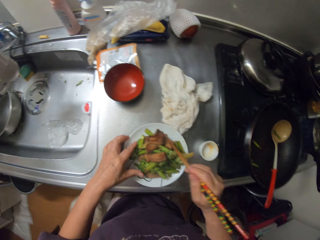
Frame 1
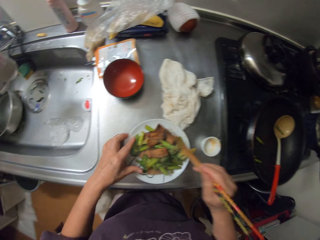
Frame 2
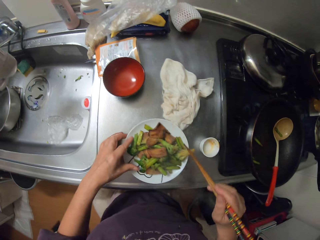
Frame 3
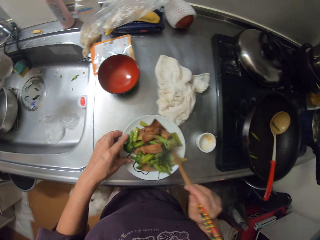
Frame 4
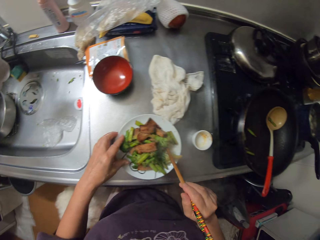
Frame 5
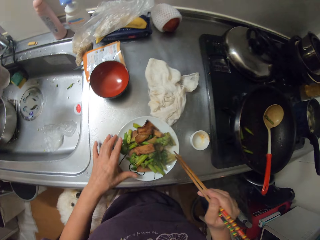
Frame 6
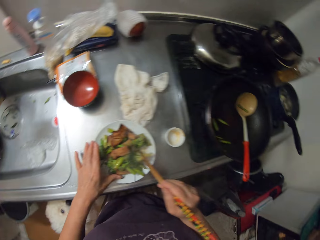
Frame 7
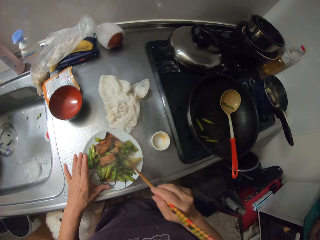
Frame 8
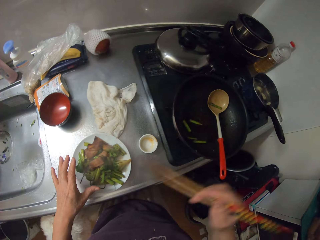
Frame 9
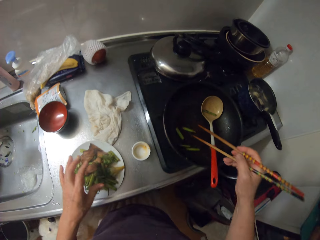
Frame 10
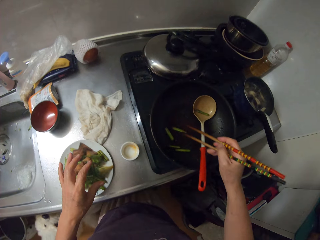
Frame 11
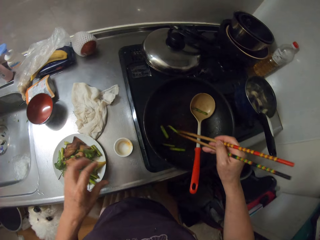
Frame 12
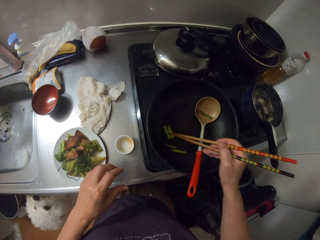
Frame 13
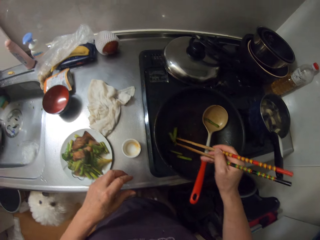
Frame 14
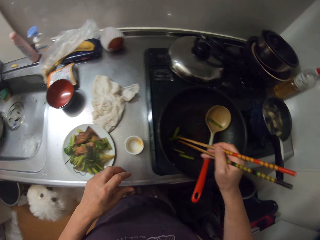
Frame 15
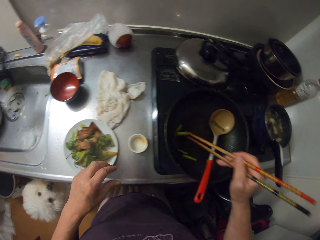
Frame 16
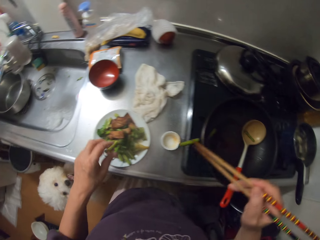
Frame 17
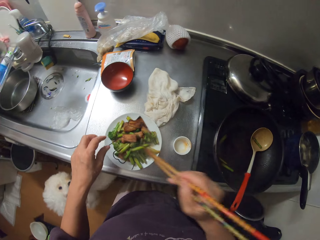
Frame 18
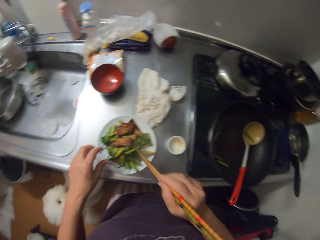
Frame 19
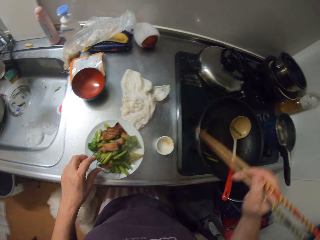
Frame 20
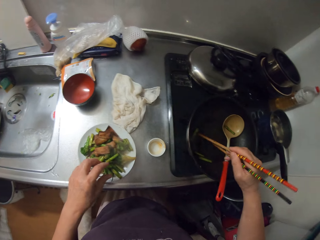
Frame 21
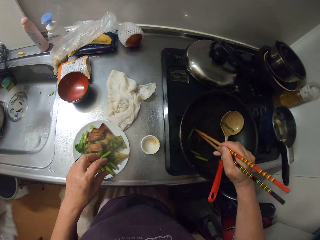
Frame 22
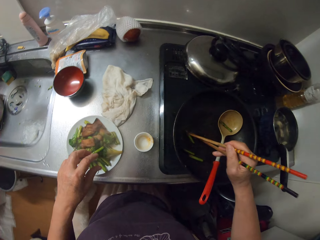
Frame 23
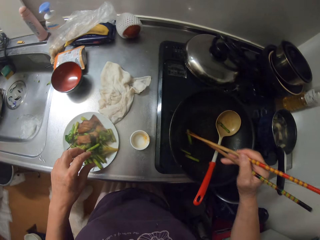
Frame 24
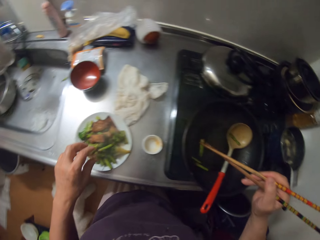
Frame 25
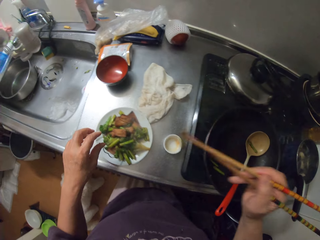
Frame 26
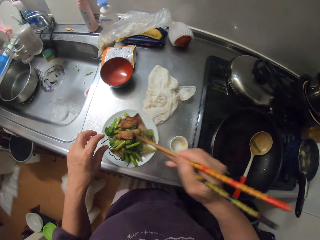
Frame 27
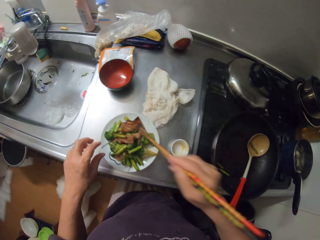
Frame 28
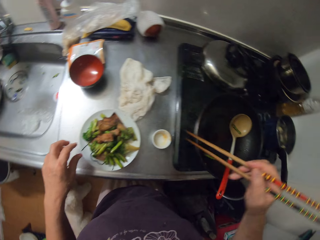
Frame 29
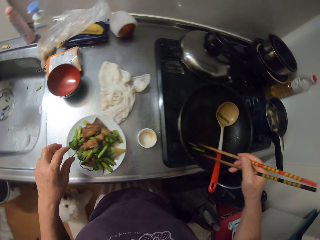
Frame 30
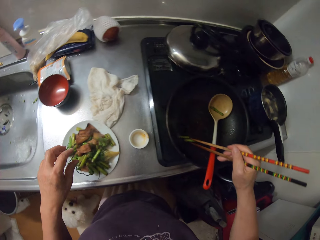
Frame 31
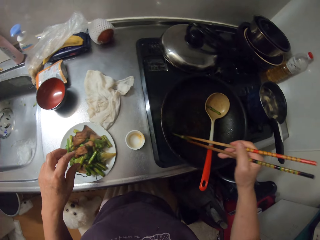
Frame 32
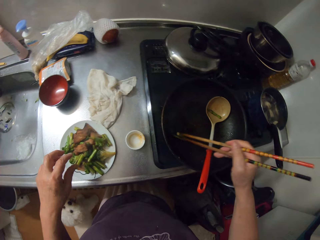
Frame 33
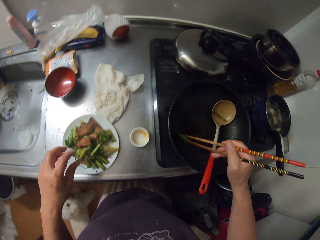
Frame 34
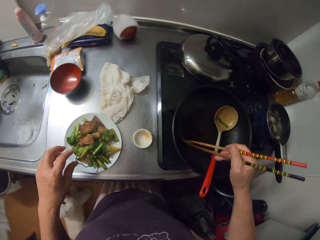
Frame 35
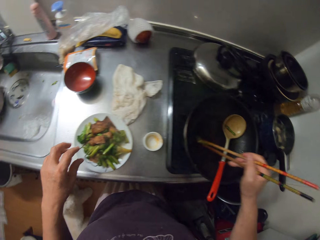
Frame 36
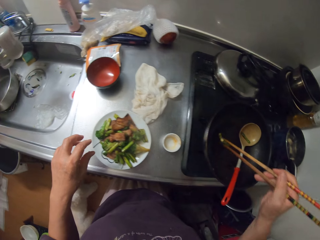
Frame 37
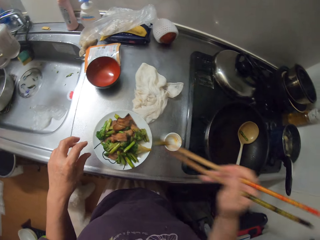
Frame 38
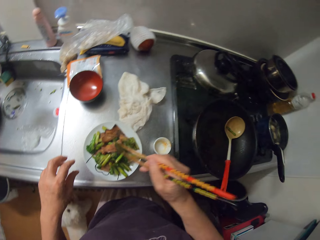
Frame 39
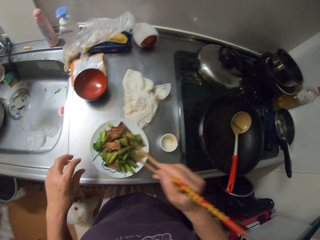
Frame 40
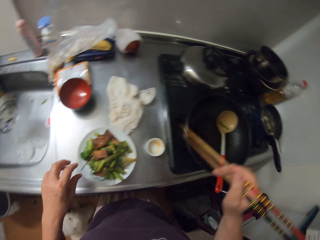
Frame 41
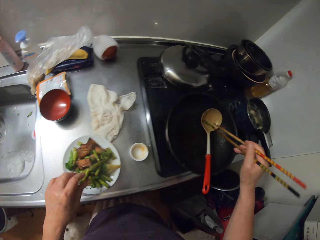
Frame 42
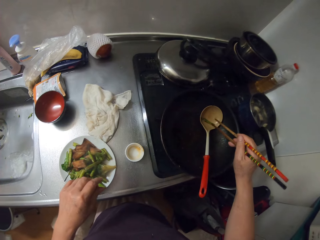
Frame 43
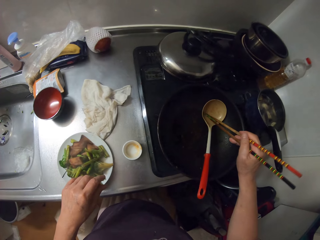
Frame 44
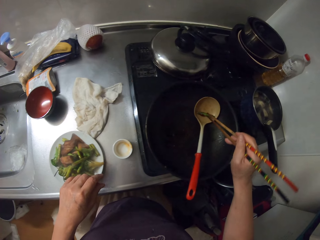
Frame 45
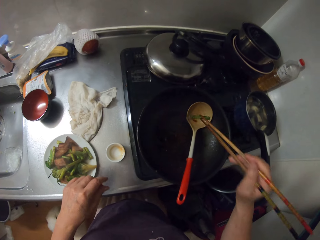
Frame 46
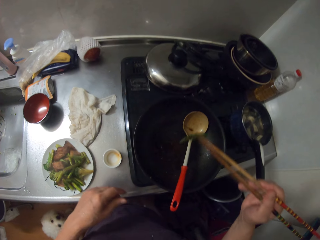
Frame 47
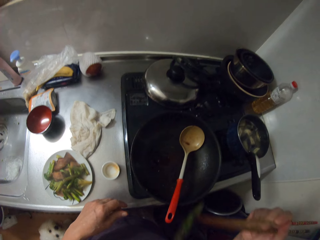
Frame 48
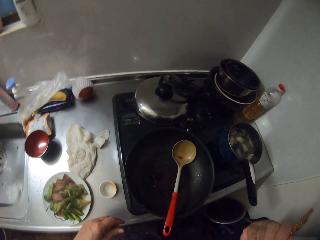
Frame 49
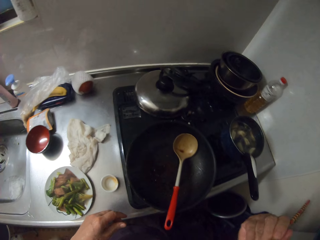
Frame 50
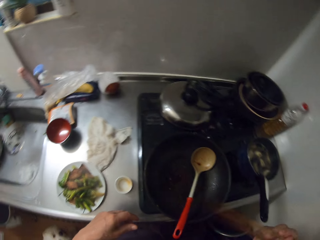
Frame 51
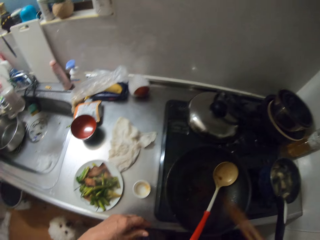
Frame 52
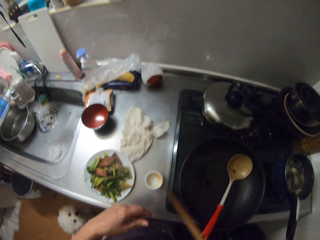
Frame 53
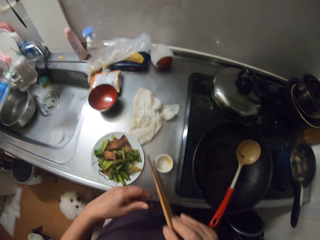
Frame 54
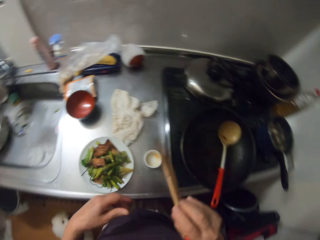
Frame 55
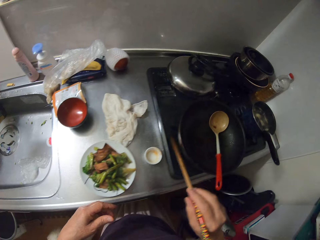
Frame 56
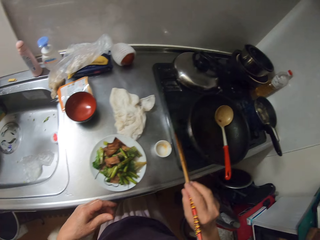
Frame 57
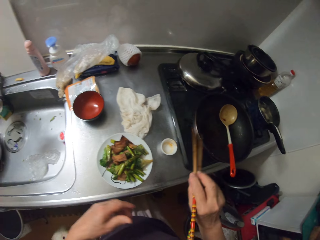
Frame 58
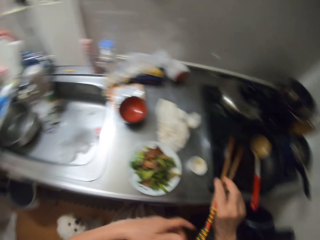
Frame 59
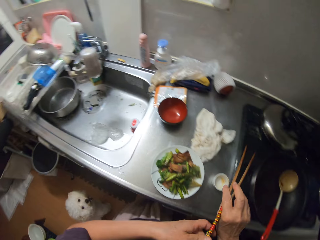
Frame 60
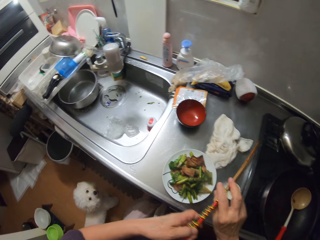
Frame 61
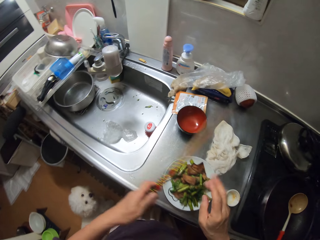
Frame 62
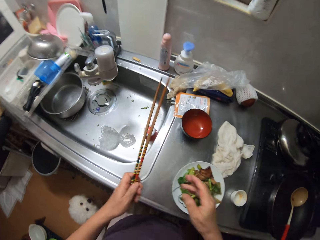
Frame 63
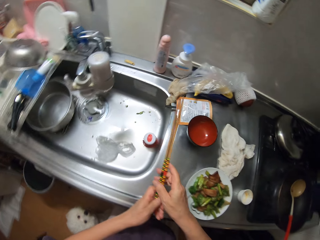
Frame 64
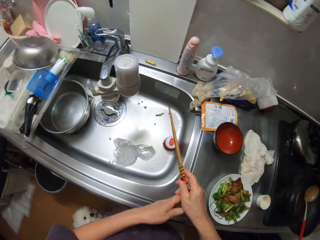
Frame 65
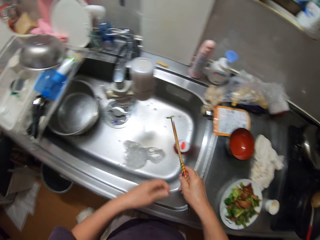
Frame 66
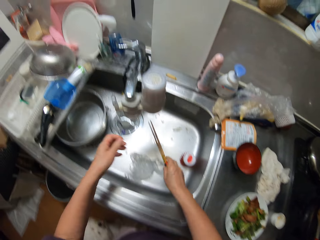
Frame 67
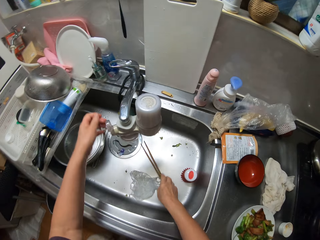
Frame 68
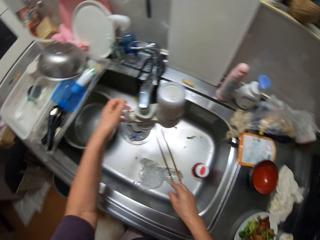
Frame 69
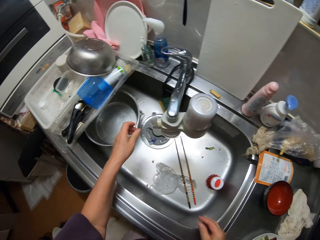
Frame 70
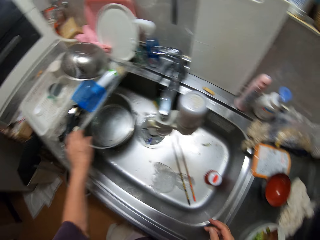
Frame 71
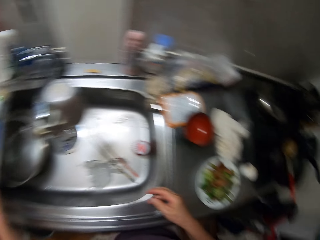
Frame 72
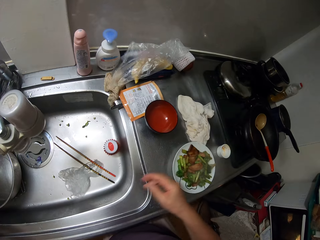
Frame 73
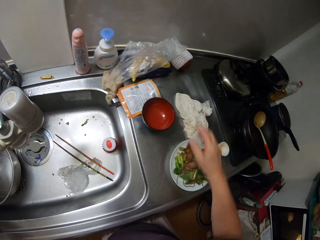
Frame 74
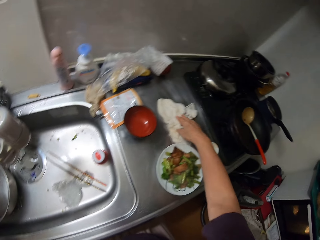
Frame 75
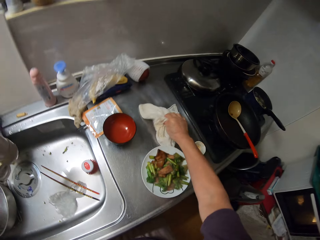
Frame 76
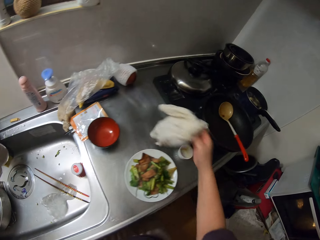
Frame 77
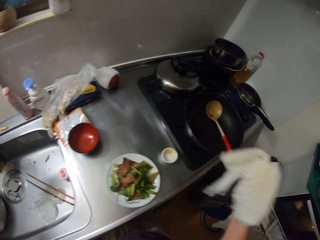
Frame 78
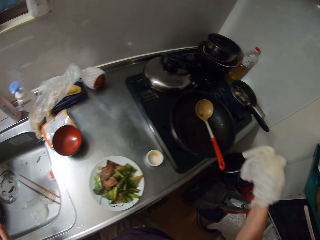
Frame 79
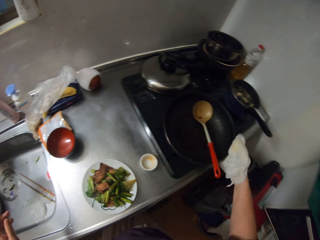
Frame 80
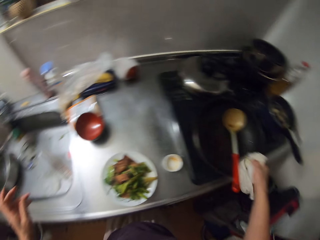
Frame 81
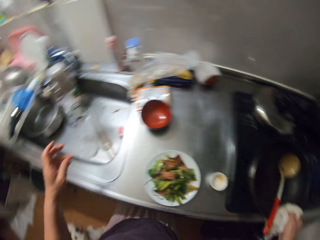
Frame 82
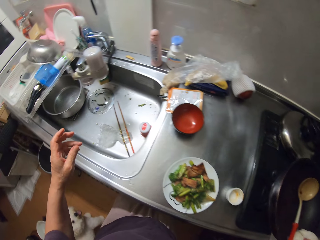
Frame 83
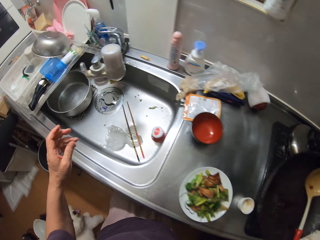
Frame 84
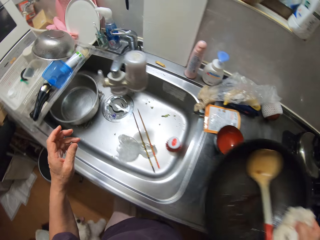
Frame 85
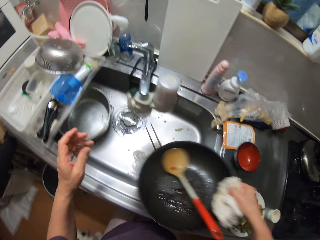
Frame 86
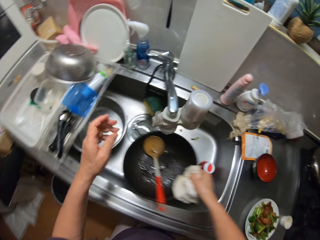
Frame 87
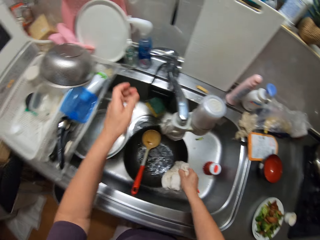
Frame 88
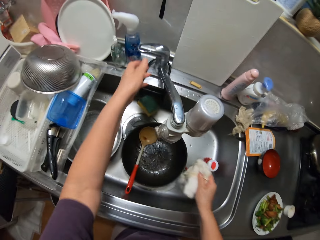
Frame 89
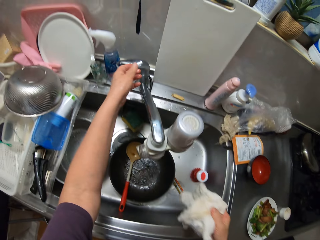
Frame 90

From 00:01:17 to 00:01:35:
The camera wearer picks the remaining food in the frying pan to the plate with the chopsticks in her right hand. She places something in the plate. She picks something from the pan and places something in the plate. She picks something from the pan and places something in the plate. She picks food to her mouth from the frying pan with the chopsticks in her right hand. She eats something. She passes the chopsticks to her left hand and back to her right hand. She drops the chopsticks in the sink. She picks a napkin on the slab with her right hand. She takes the frying pan on the cooker to the sink with the napkin in her right hand.

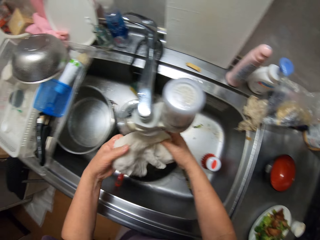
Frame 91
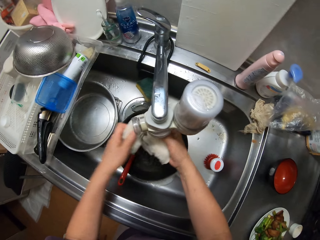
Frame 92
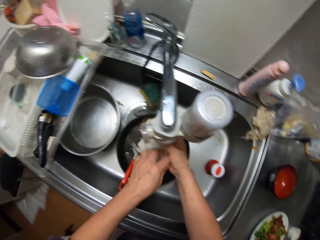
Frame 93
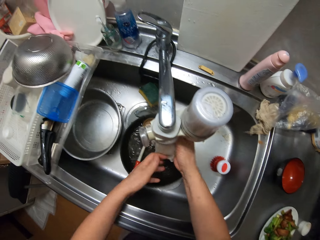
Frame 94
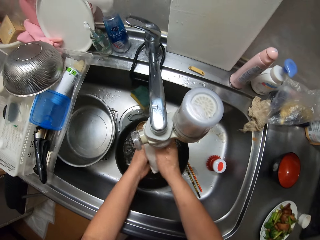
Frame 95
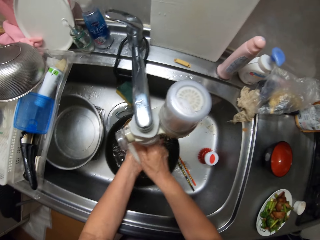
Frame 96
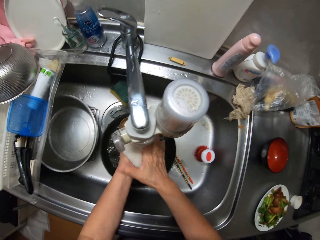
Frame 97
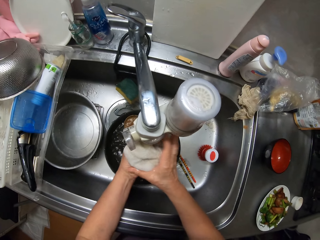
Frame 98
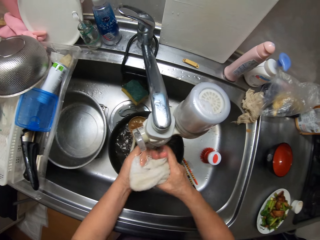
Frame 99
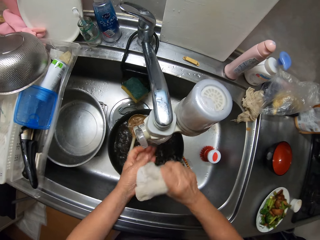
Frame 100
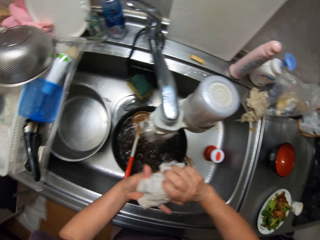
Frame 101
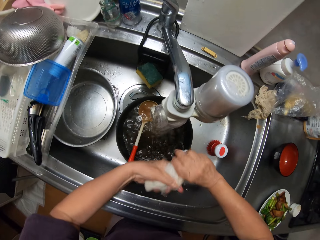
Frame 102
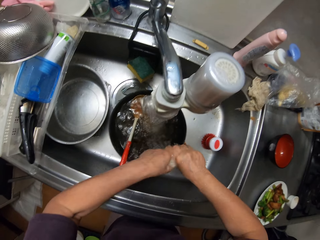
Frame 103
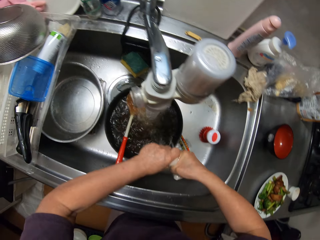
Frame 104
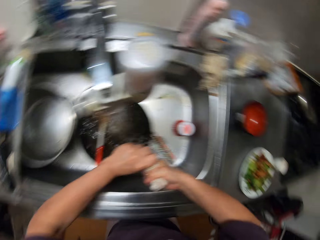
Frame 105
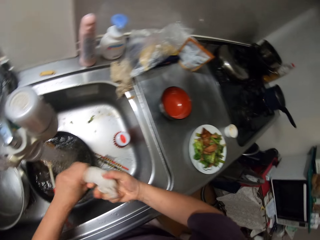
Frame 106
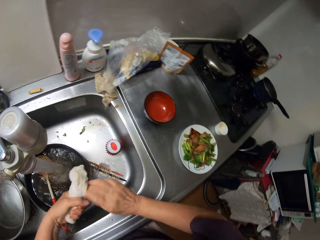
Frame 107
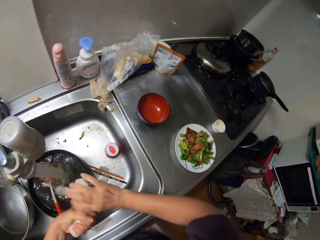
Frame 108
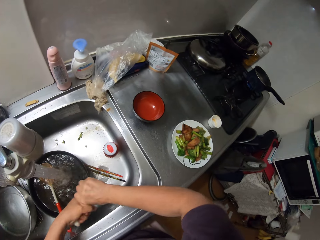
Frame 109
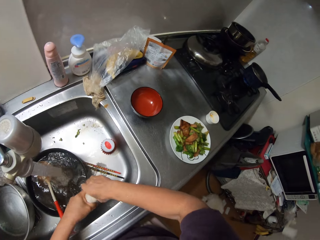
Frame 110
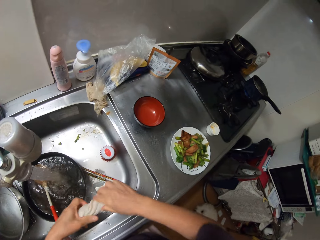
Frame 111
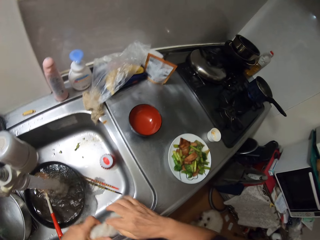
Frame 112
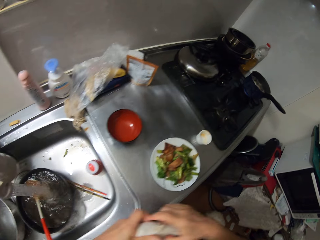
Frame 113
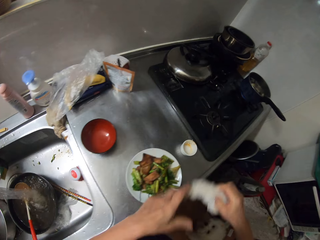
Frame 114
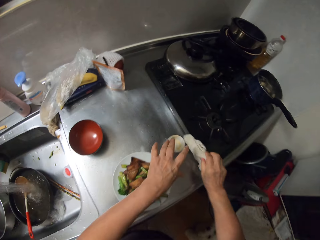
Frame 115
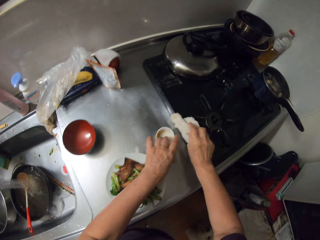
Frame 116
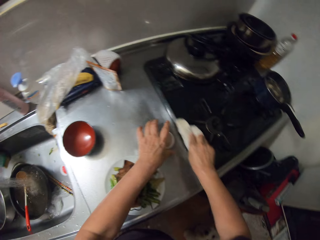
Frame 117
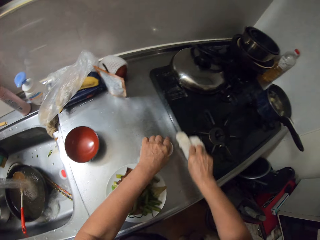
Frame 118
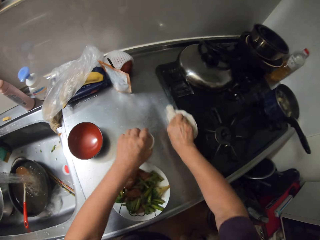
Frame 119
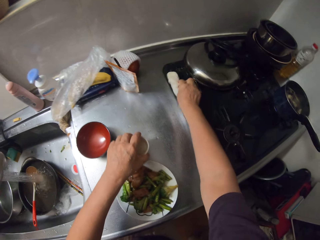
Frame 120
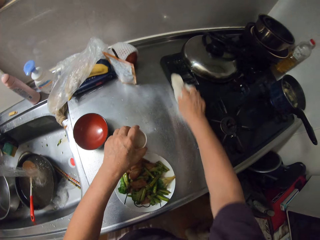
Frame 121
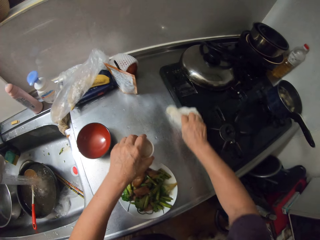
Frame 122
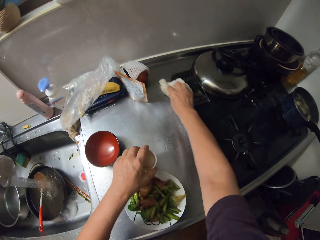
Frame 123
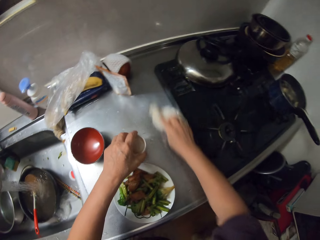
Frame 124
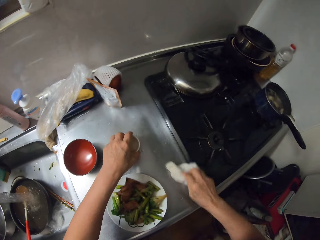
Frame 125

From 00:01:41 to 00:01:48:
The camera wearer continues rinsing the napkin with both hands. She squeezes the napkin. She changes the position of some objects on the slab with her left hand. She cleans the slab and cooker with the napkin in her right hand.
